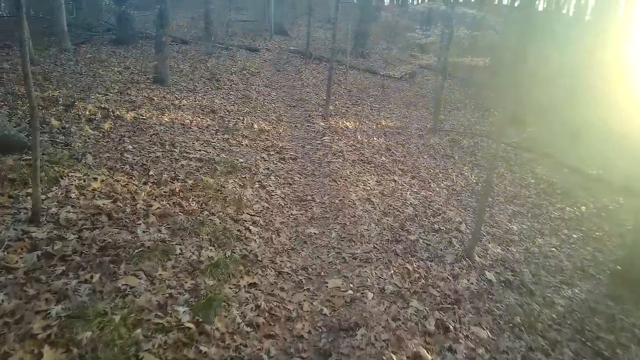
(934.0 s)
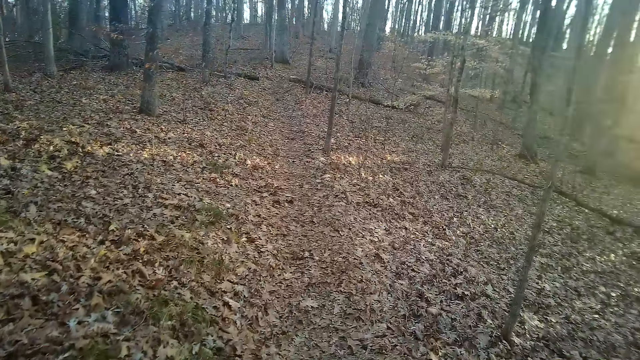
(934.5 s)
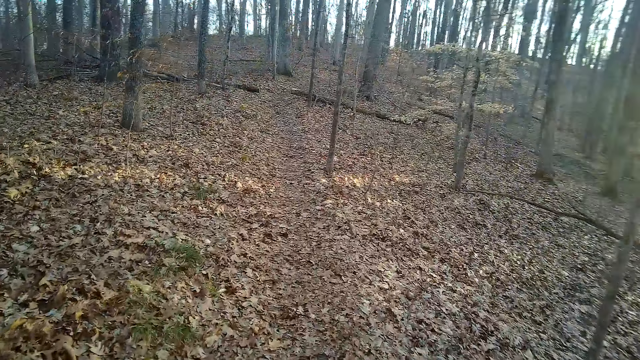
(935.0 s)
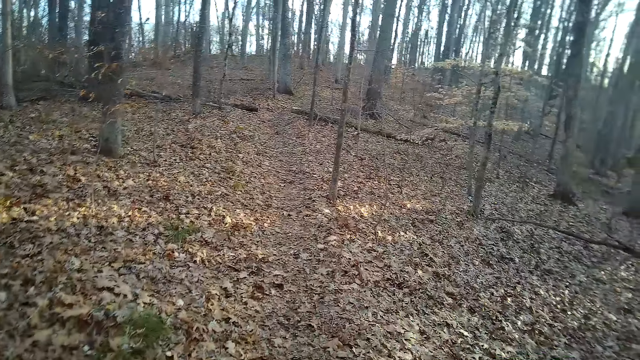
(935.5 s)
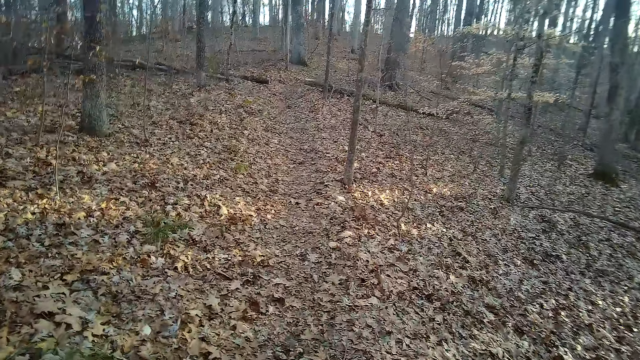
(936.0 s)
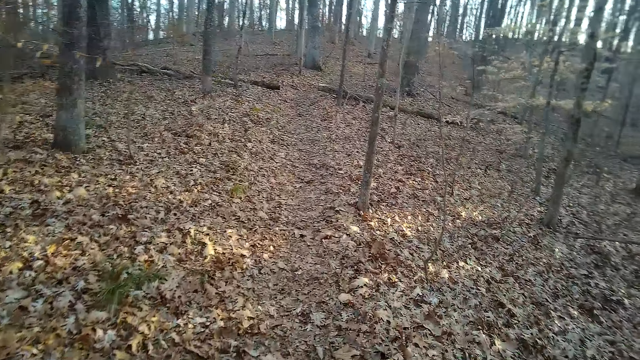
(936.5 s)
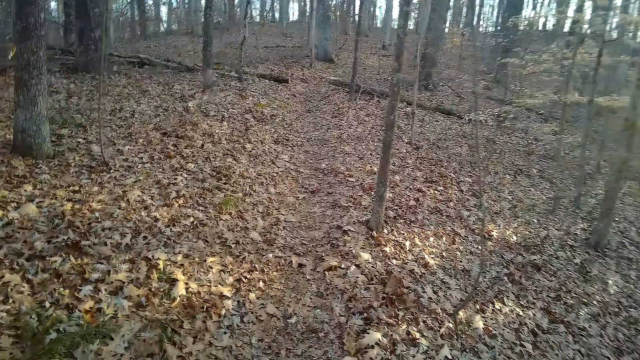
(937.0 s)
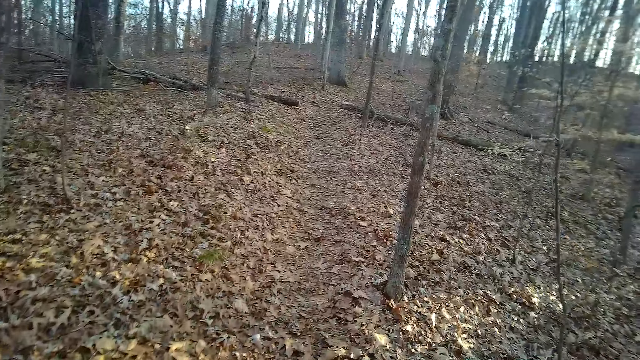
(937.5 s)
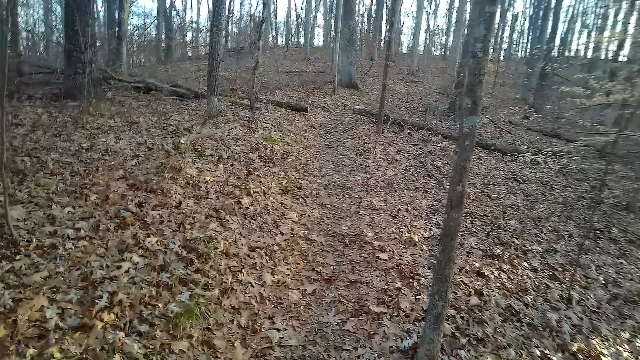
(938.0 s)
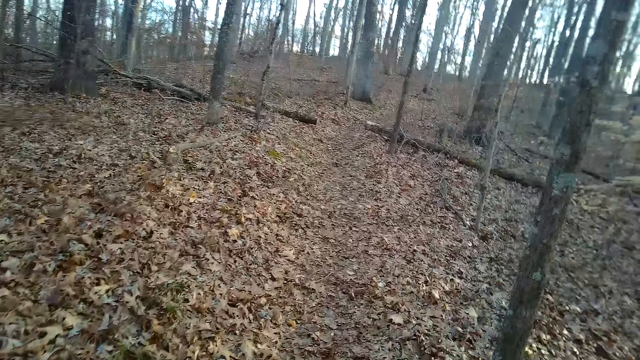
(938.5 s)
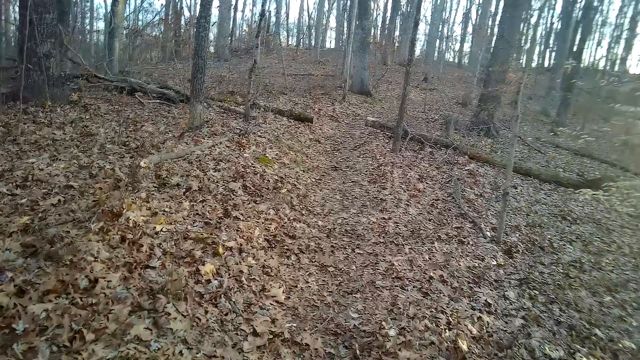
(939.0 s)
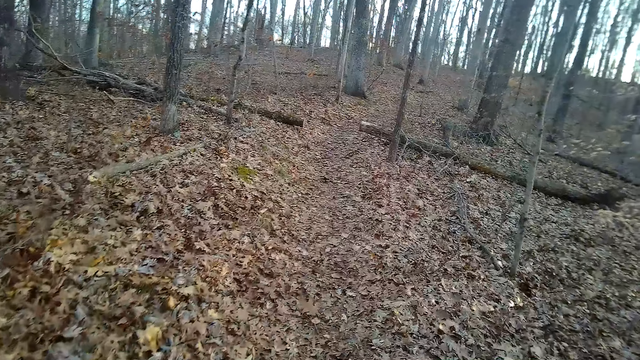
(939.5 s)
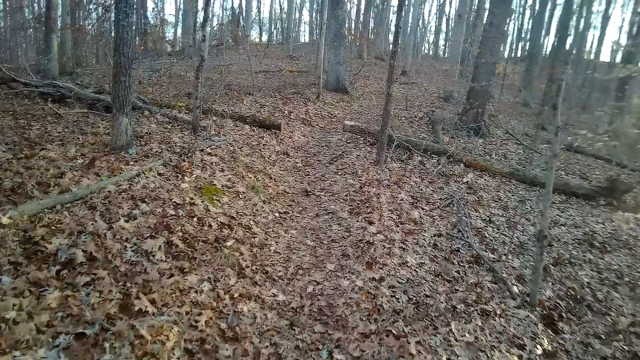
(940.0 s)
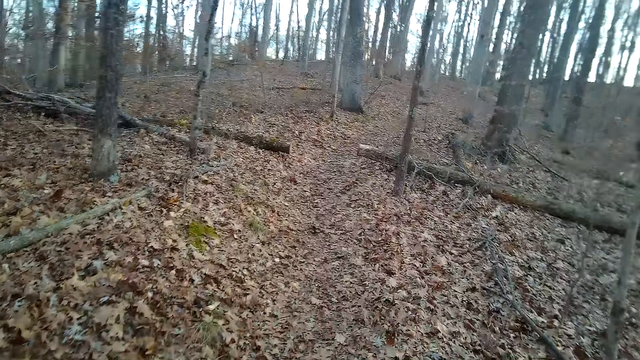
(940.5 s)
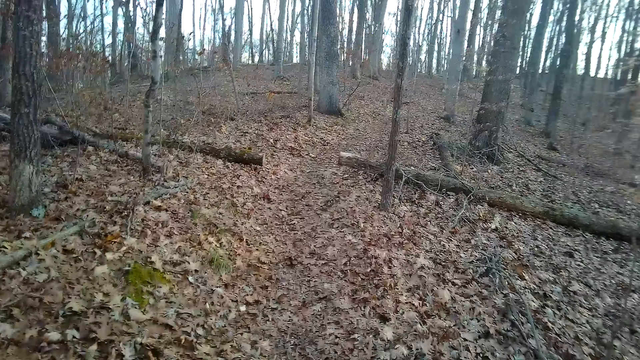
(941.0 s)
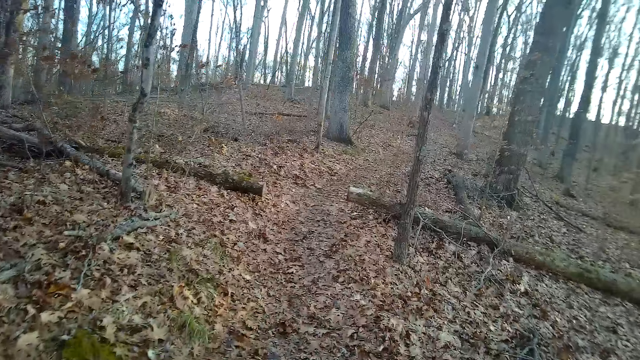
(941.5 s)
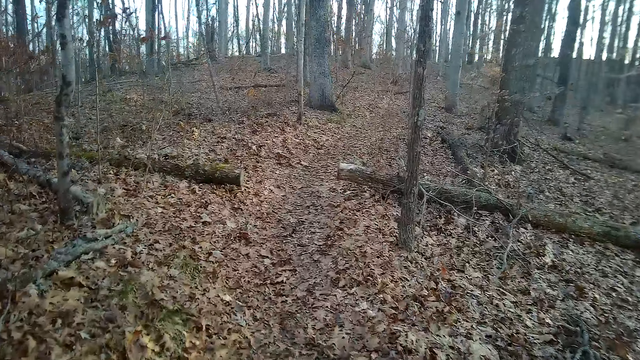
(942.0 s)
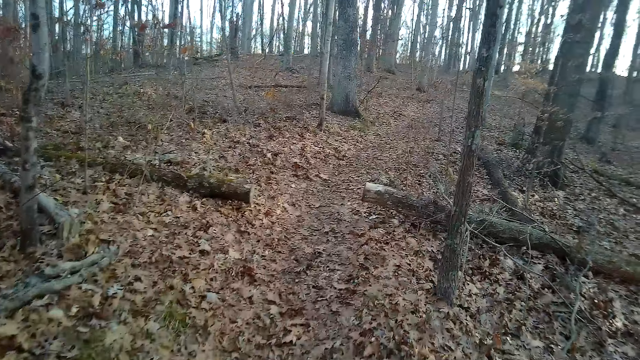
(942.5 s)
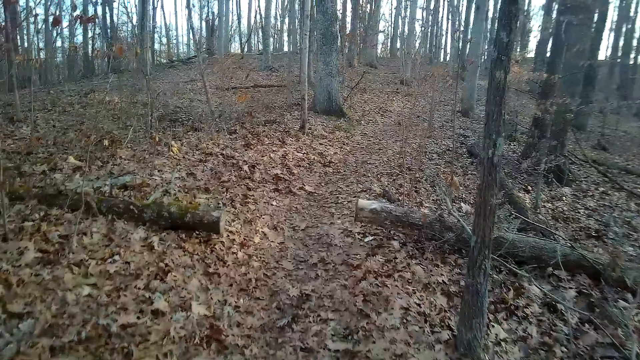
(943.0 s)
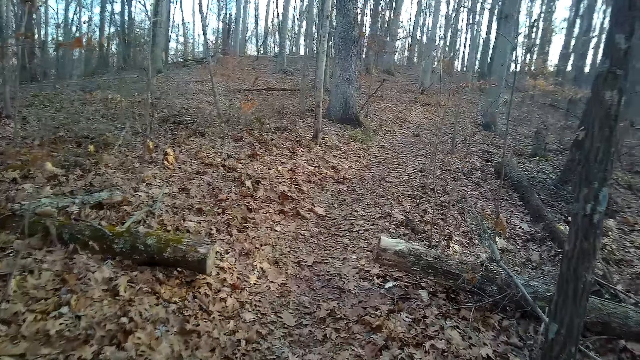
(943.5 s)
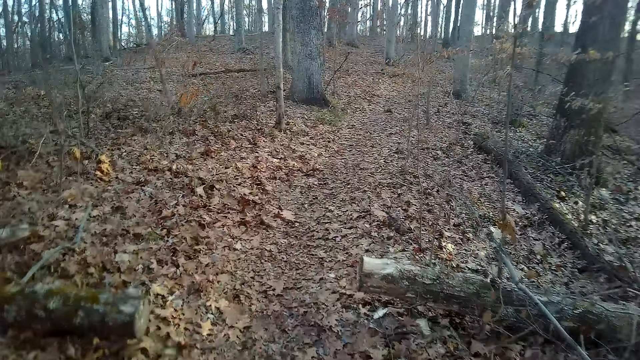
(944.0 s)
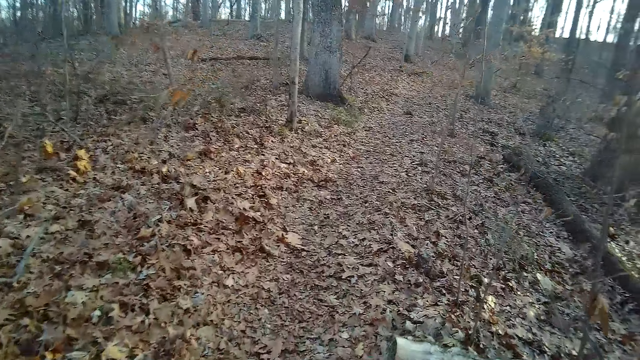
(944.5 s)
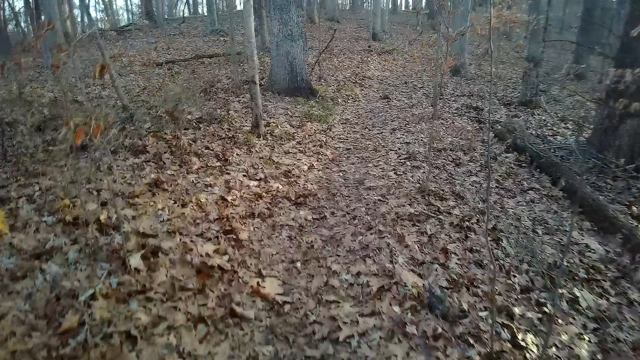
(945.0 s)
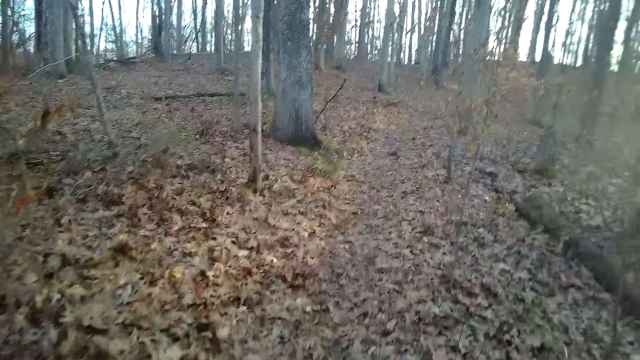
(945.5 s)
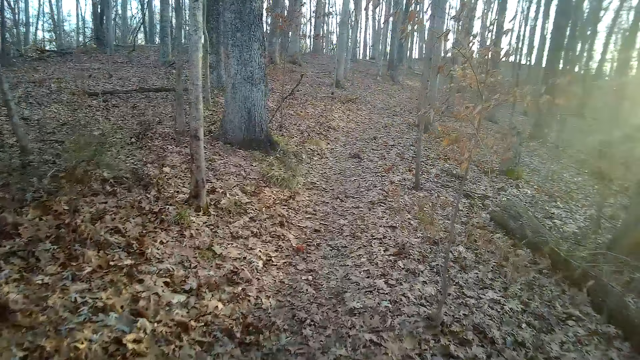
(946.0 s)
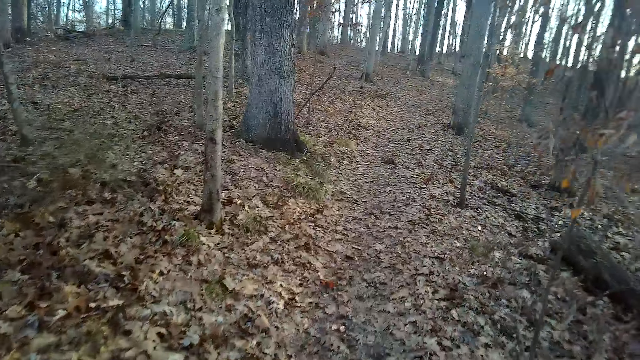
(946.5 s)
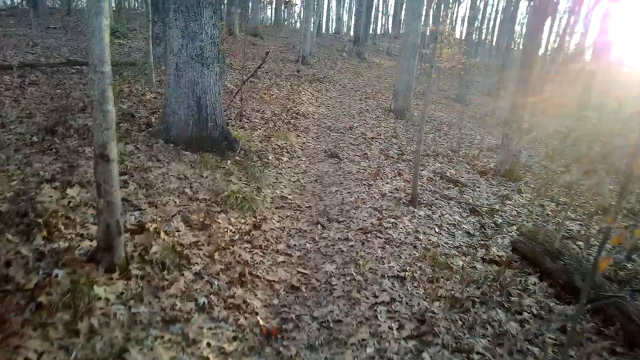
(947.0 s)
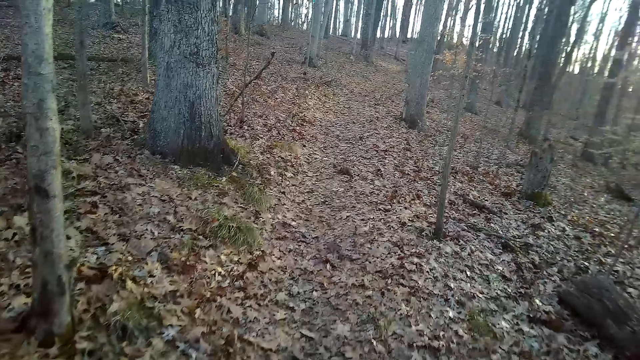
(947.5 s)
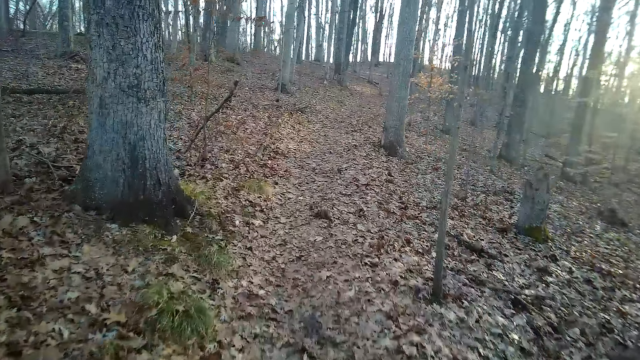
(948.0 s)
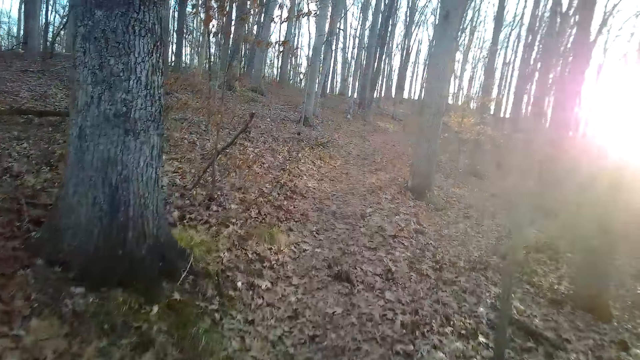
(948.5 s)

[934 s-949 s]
The camera wearer inhales.

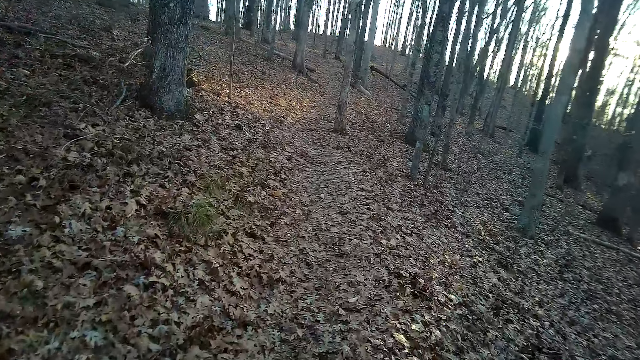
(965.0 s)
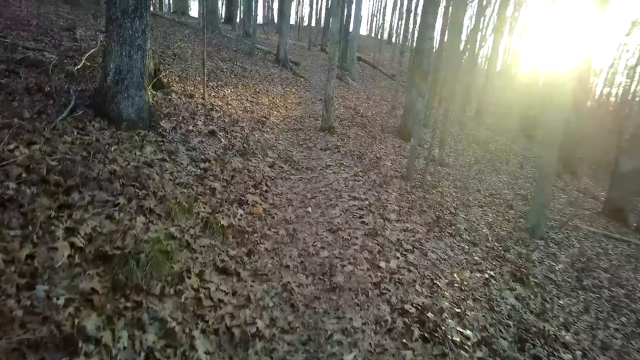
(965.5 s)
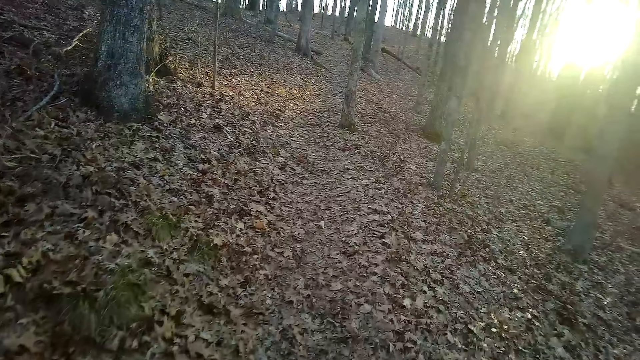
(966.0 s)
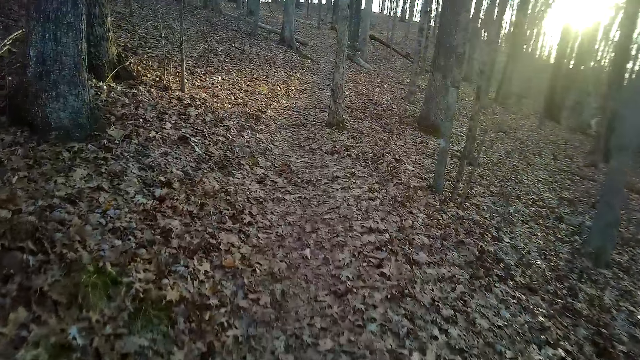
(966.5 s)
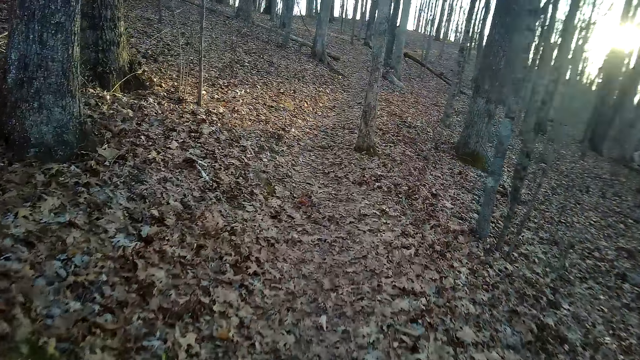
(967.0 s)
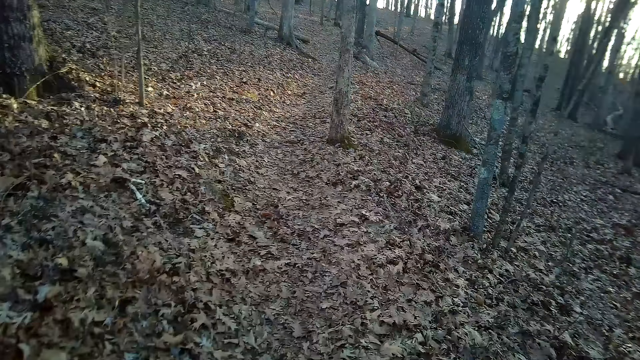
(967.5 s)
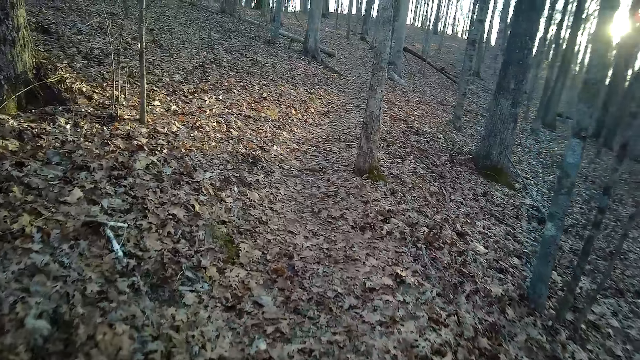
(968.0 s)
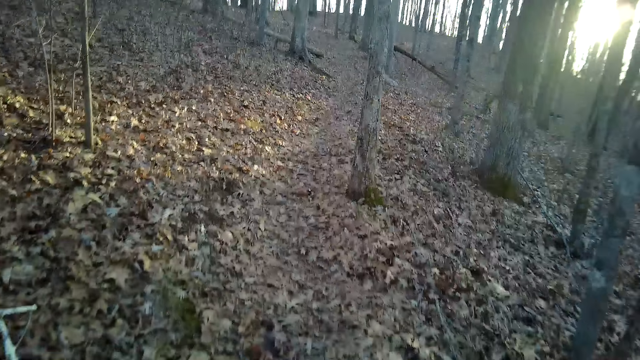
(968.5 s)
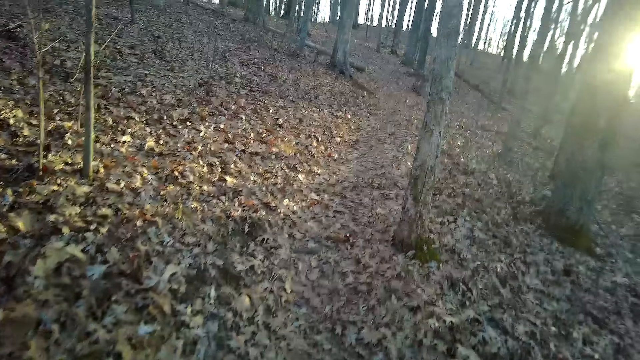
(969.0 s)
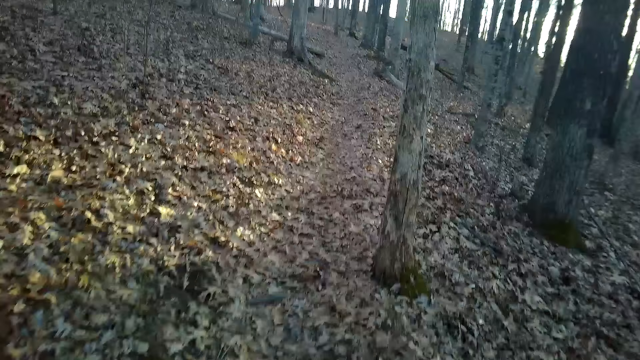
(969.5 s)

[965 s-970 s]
The camera wearer walks down the forest.
